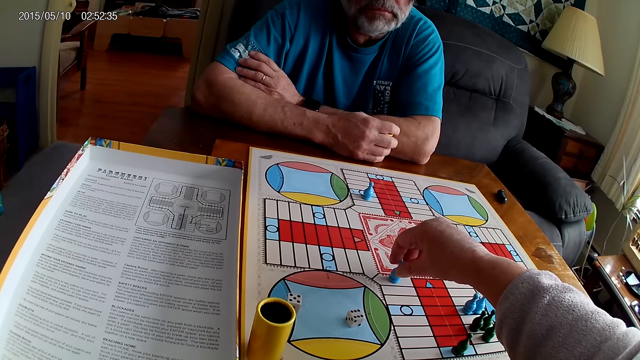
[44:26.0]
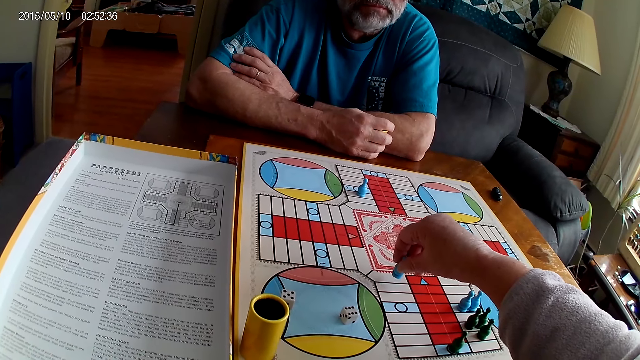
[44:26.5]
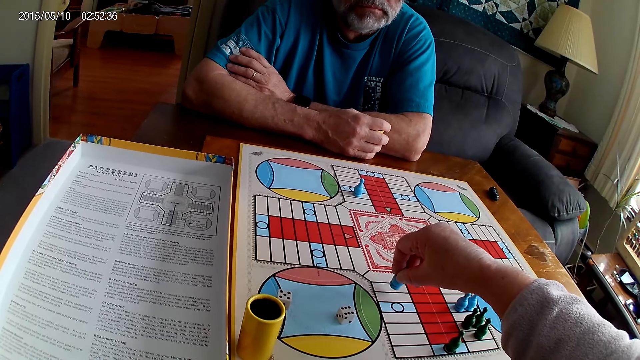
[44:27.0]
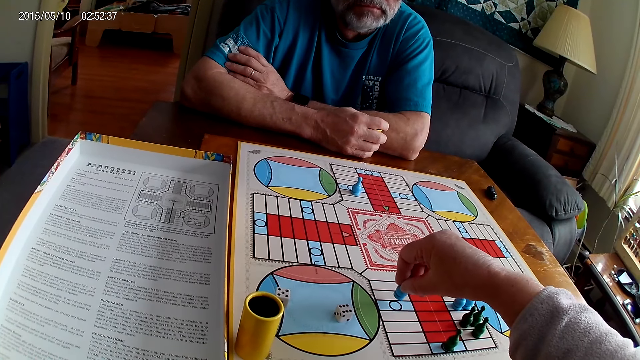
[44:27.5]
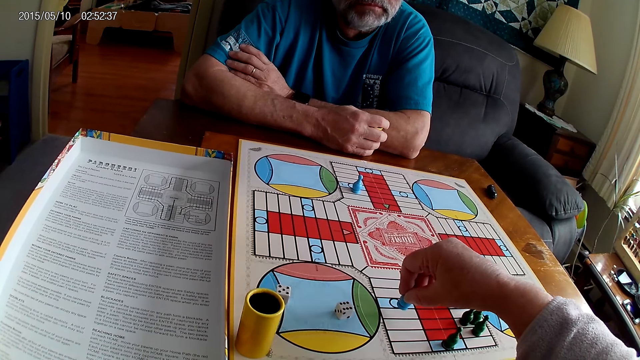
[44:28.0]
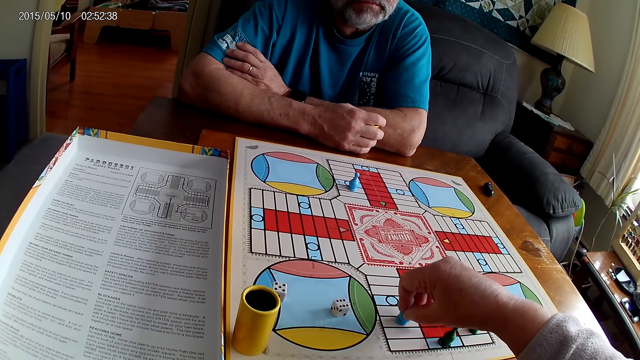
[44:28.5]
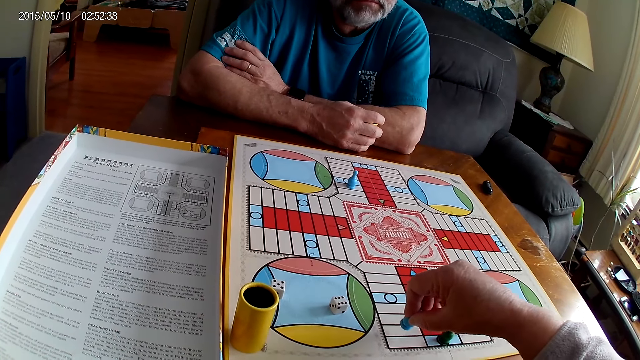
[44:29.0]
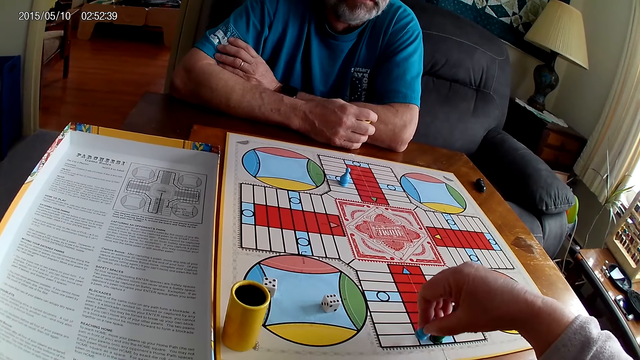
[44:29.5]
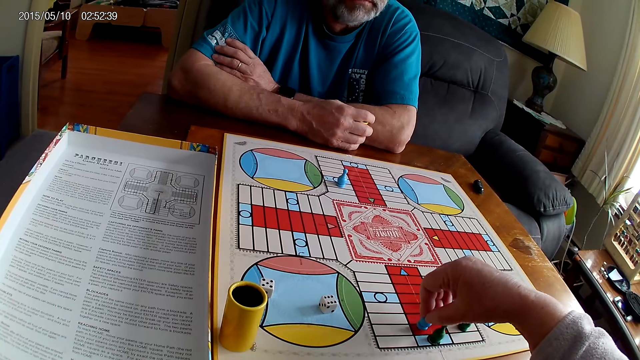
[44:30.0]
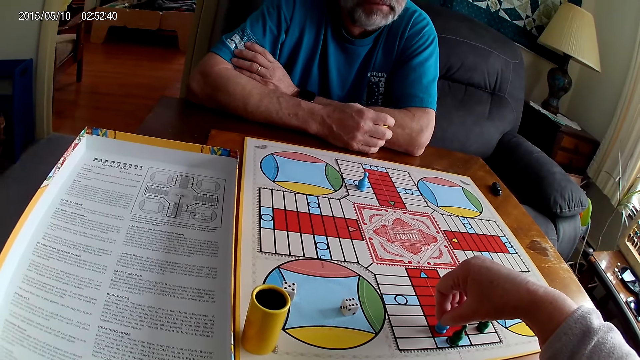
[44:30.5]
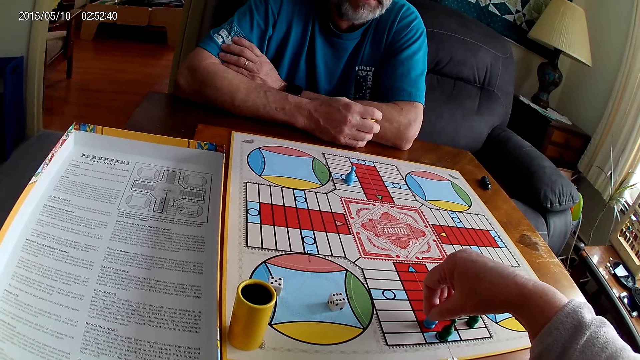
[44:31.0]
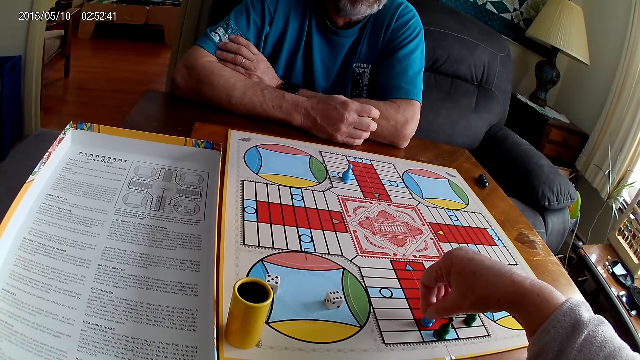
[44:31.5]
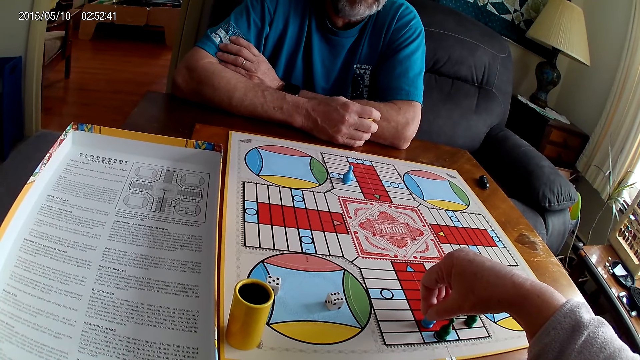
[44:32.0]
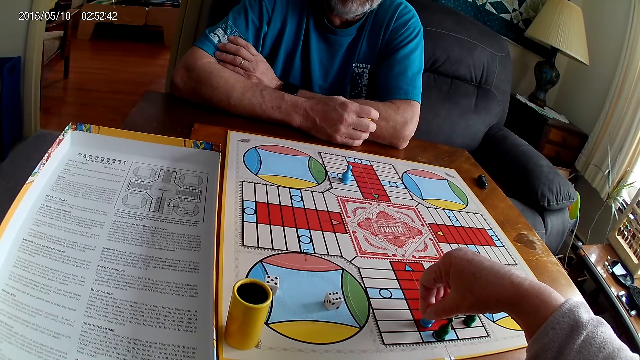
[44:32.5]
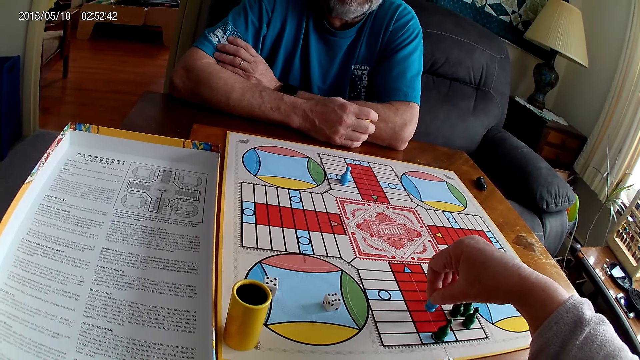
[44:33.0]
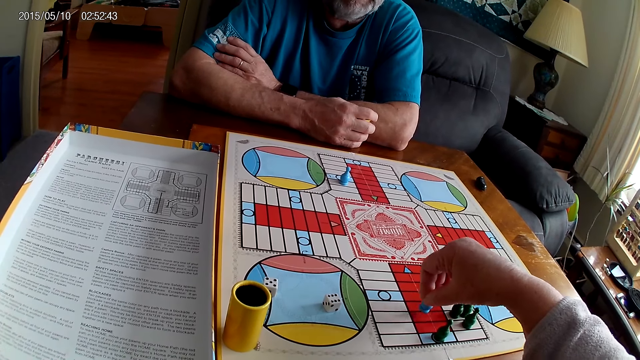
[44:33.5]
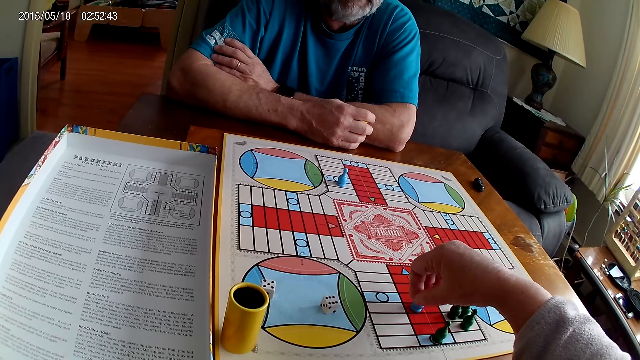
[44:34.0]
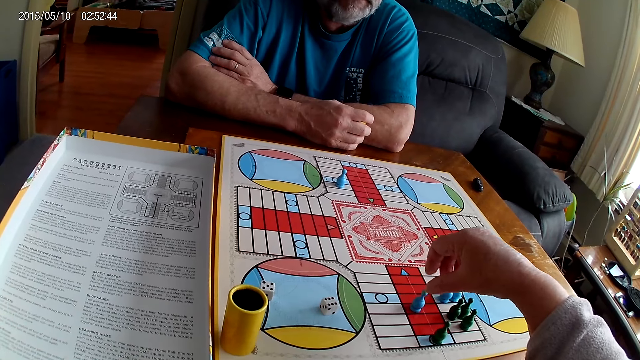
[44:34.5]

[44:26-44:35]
The camera wearer picks up a Ludo pawn and moves the Ludo pawn. They count steps on the Ludo board with chess. They stare at the board. They move the Ludo pawn.

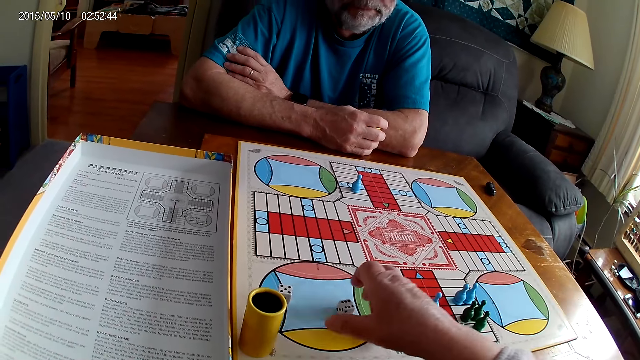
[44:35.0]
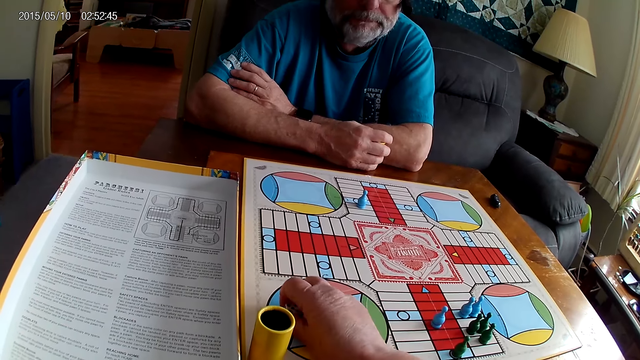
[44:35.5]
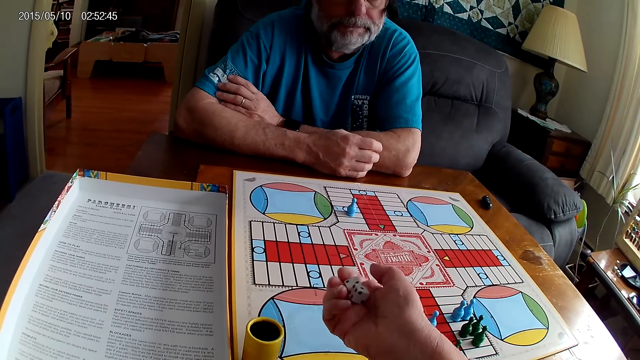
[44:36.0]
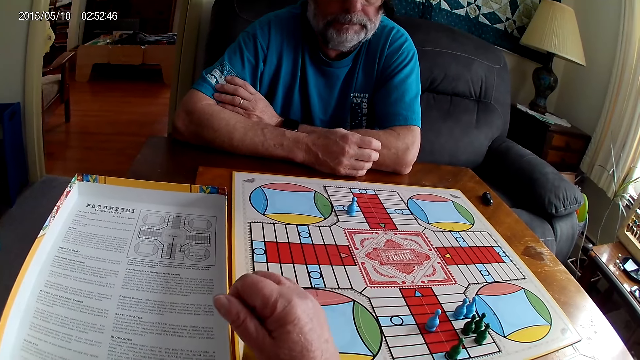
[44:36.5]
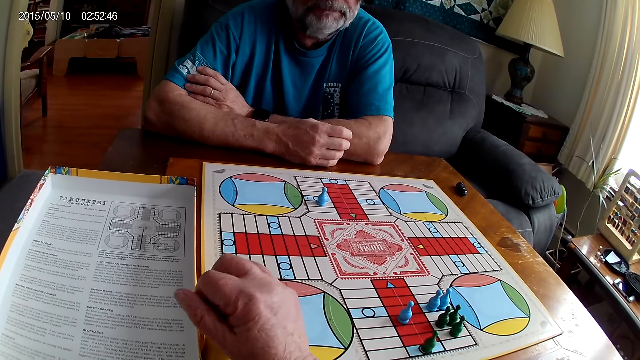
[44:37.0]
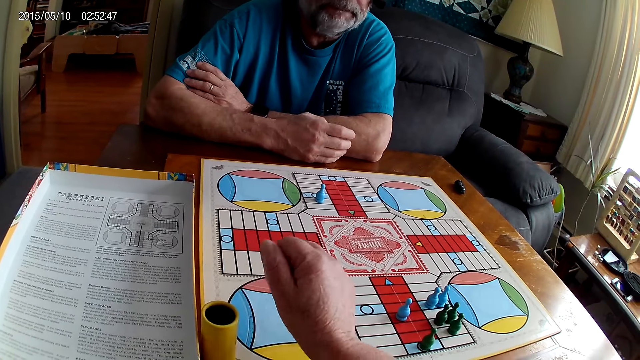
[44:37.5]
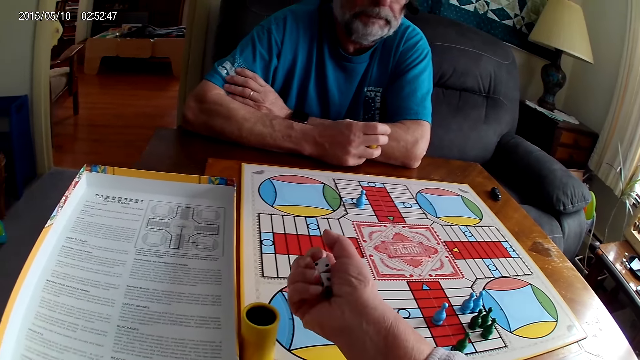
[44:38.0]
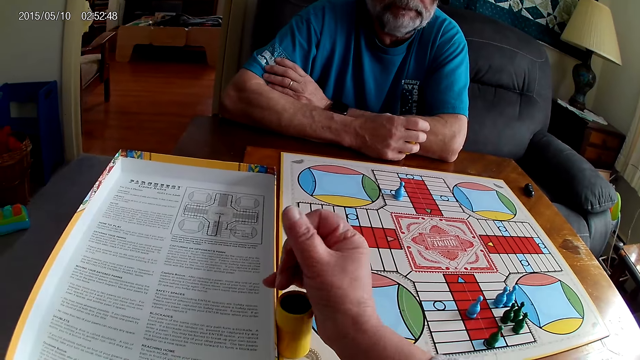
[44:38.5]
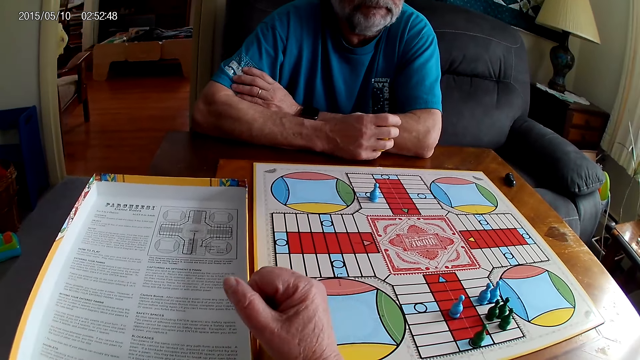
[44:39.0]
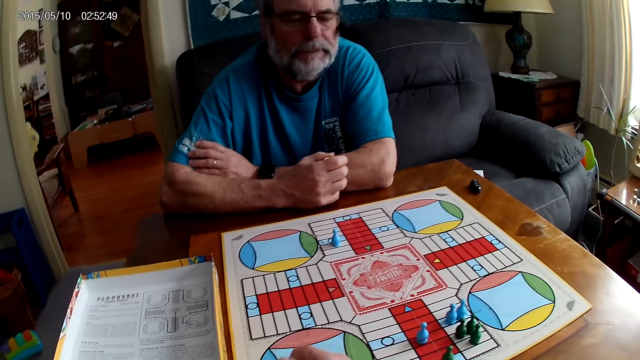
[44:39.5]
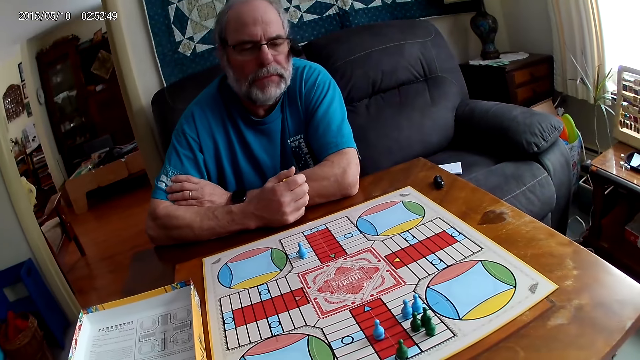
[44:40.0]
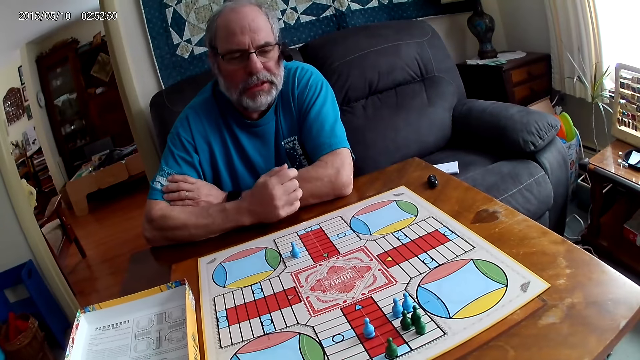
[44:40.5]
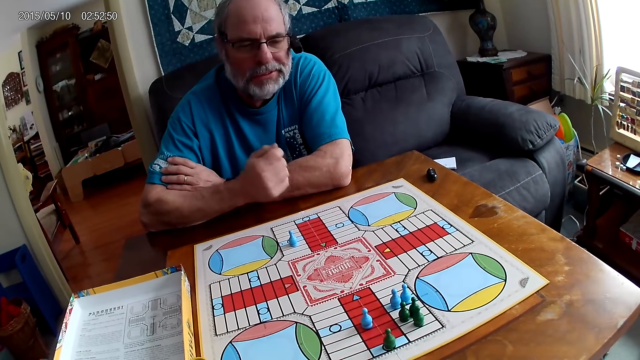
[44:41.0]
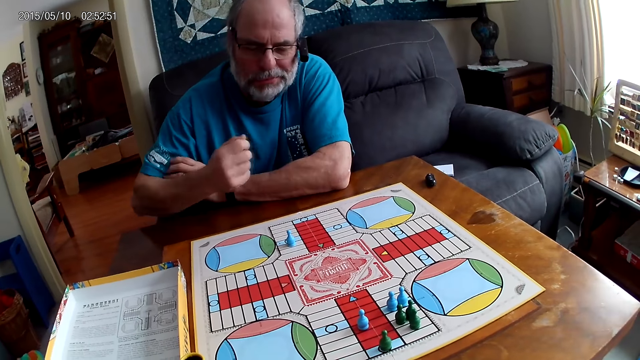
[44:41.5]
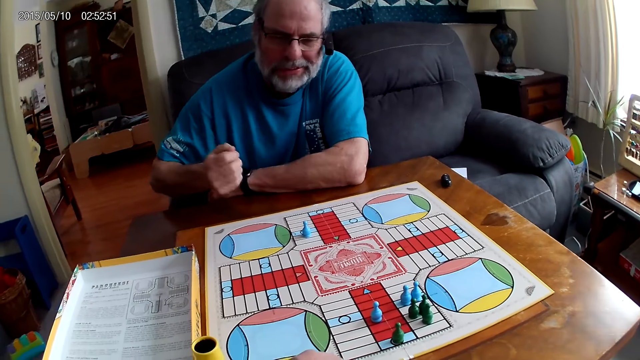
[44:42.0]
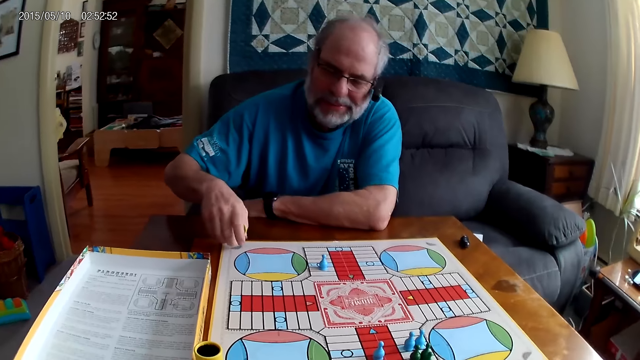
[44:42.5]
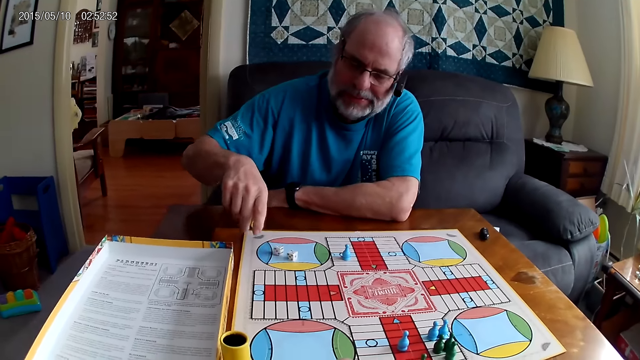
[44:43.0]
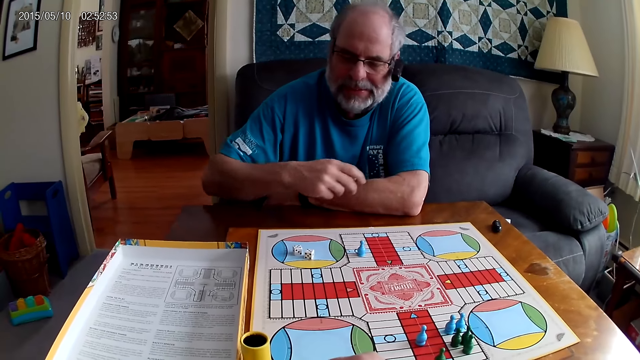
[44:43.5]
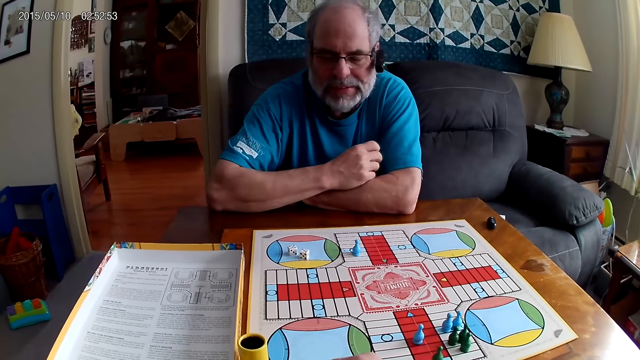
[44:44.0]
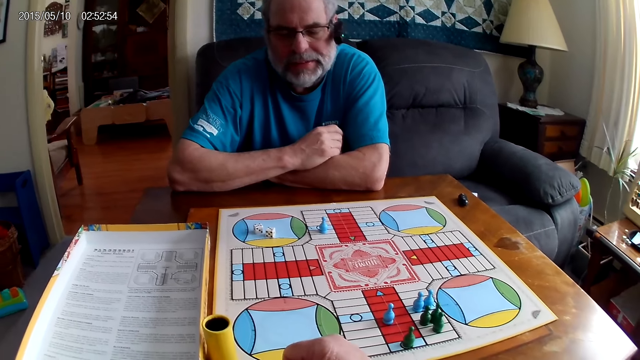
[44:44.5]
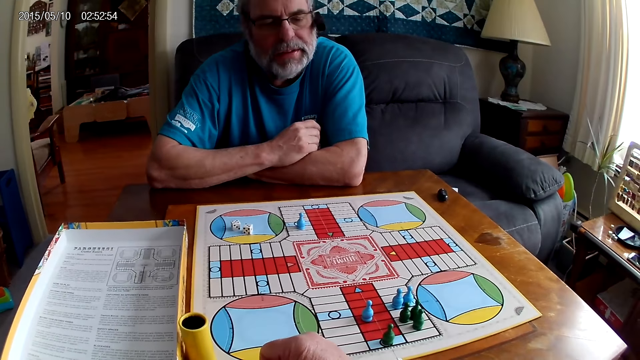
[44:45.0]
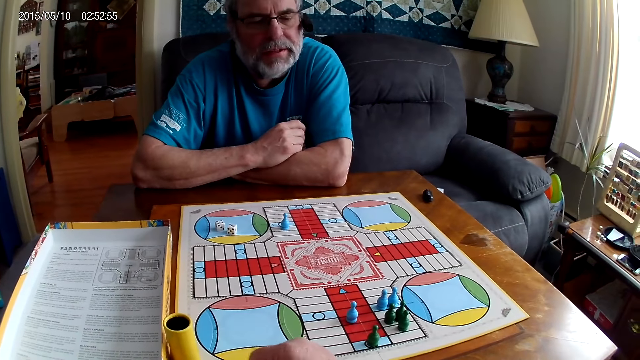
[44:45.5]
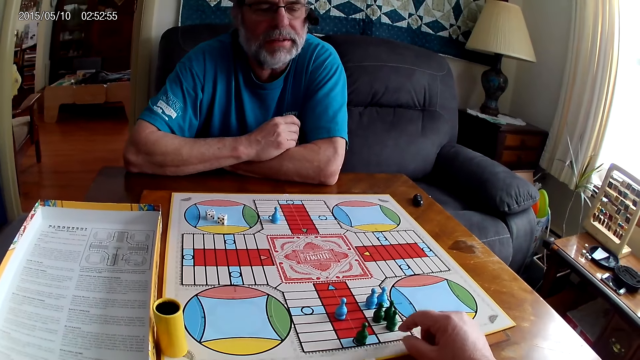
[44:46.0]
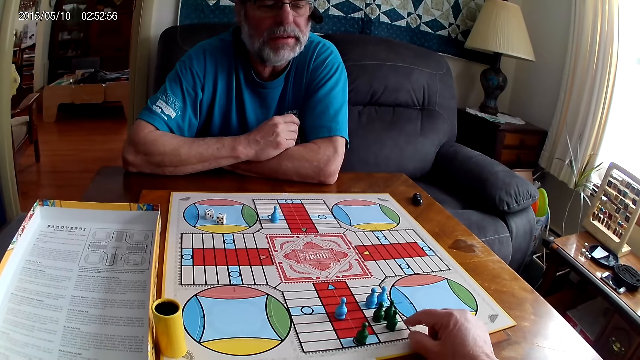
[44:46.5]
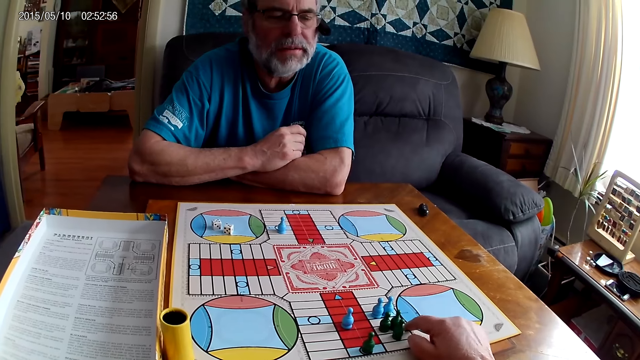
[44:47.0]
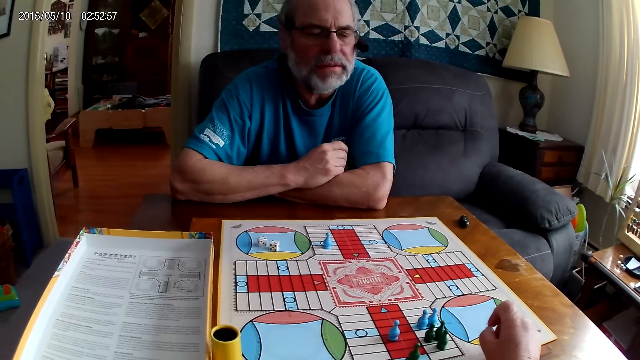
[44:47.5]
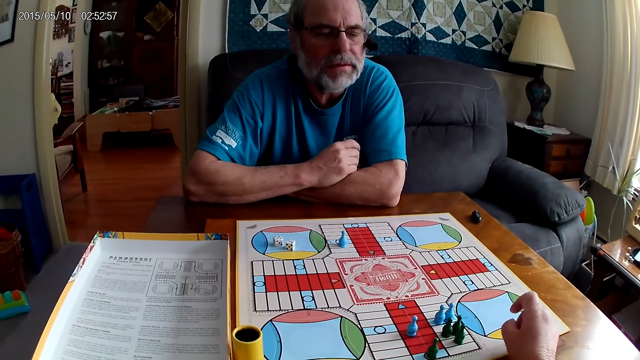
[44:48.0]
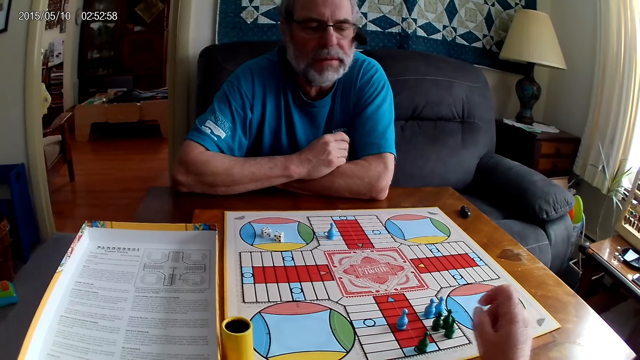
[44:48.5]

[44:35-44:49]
The camera wearer places a Ludo pawn on the board. They take the dice from the Ludo board with the right hand. They put the dice in the container. They stare at the board. A man shakes the dice in the container. The man drops the dice from the container on the Ludo board and stares at the board. The camera wearer counts steps on the Ludo board with the right hand.
